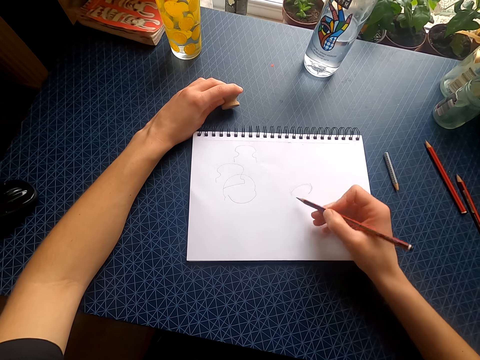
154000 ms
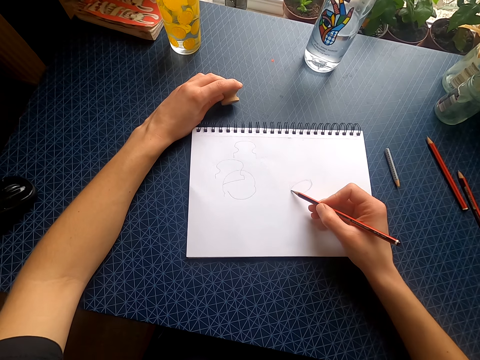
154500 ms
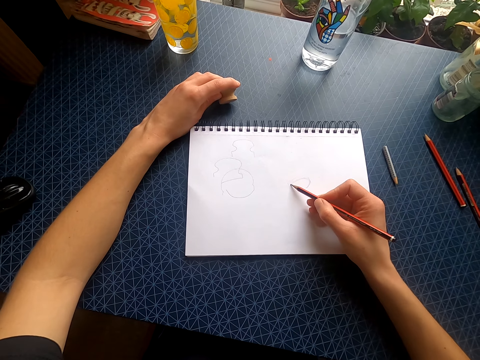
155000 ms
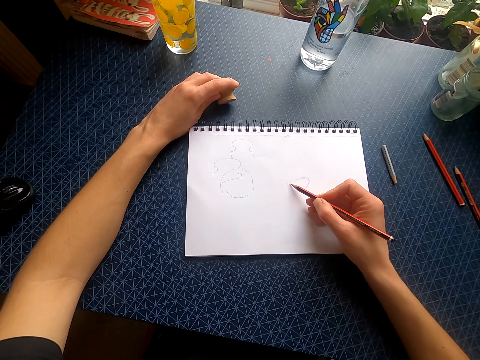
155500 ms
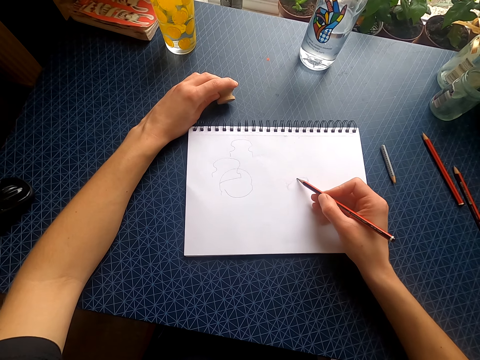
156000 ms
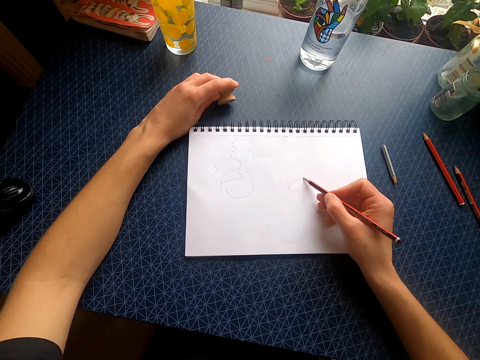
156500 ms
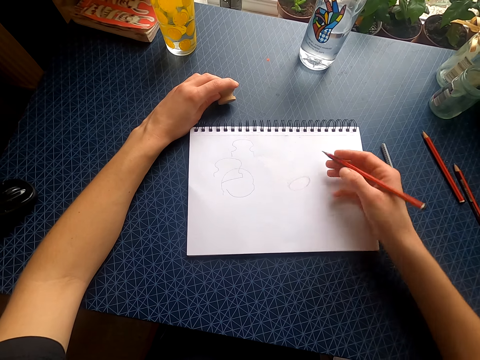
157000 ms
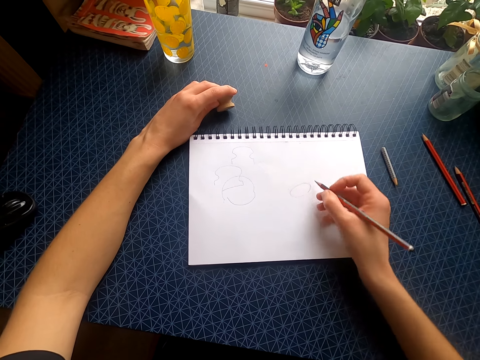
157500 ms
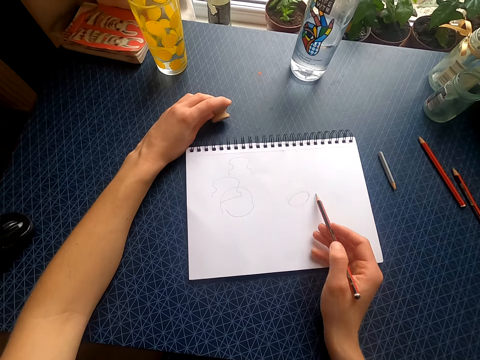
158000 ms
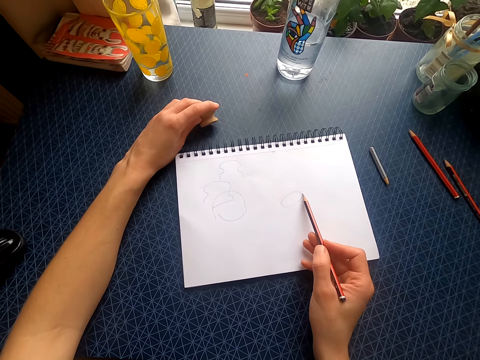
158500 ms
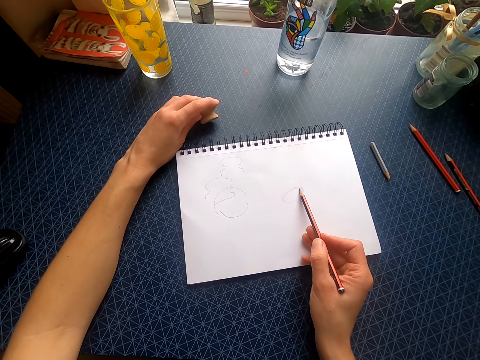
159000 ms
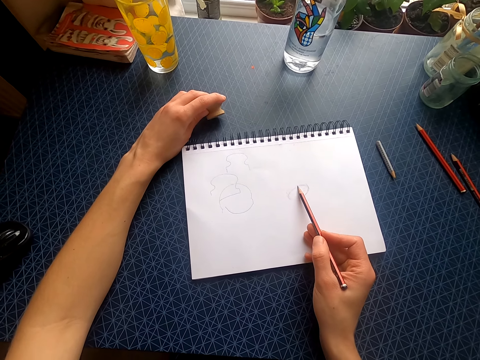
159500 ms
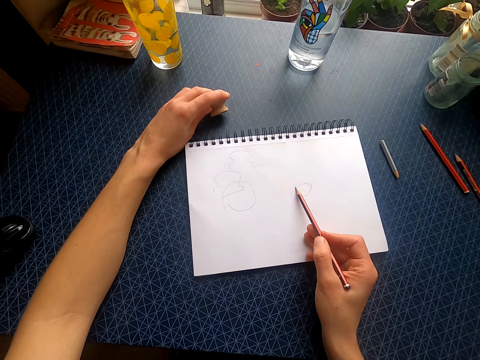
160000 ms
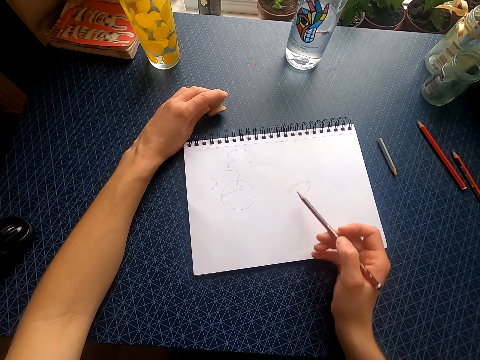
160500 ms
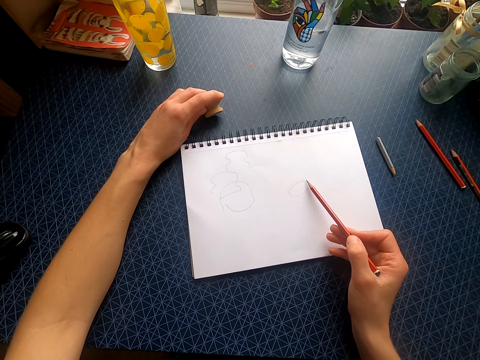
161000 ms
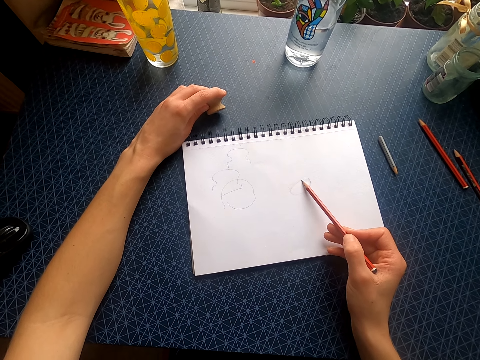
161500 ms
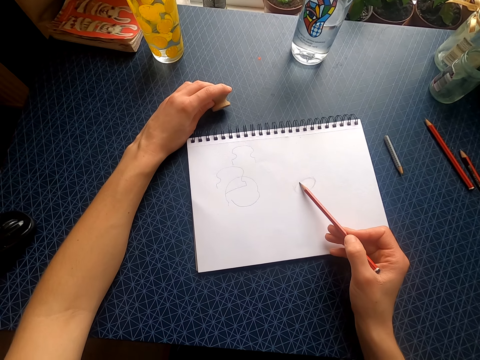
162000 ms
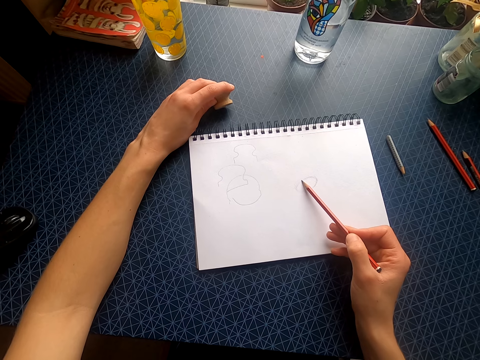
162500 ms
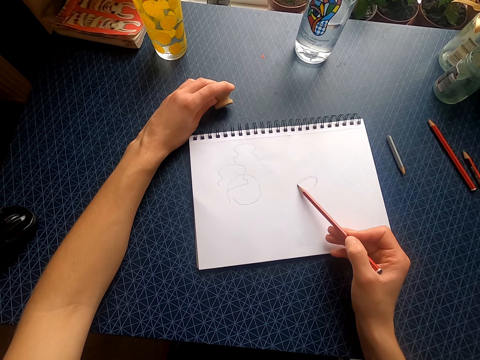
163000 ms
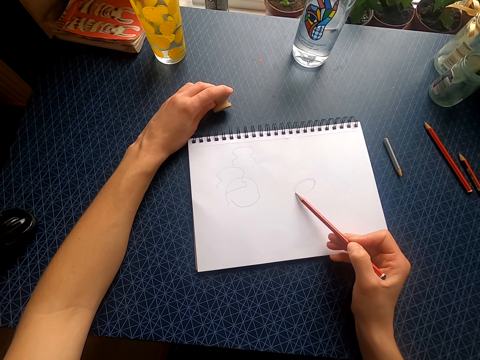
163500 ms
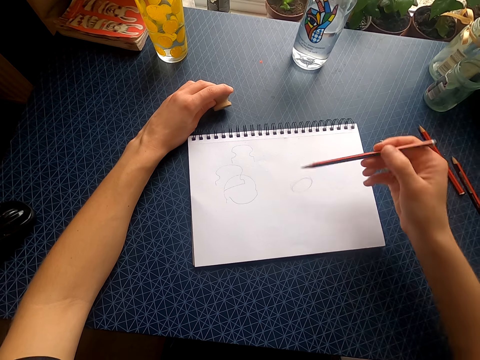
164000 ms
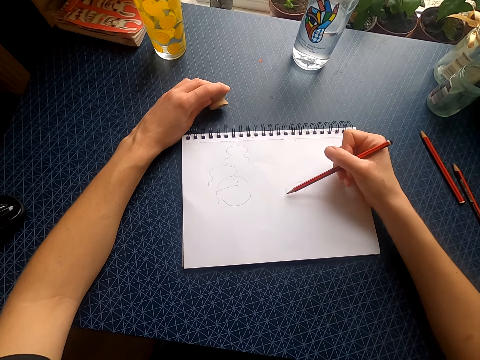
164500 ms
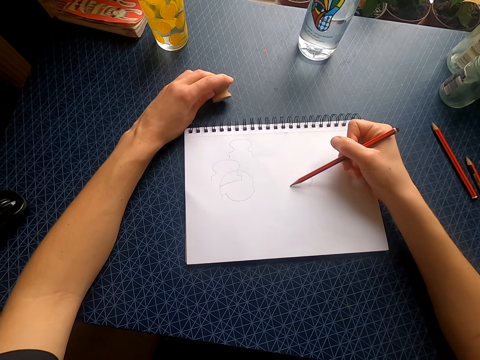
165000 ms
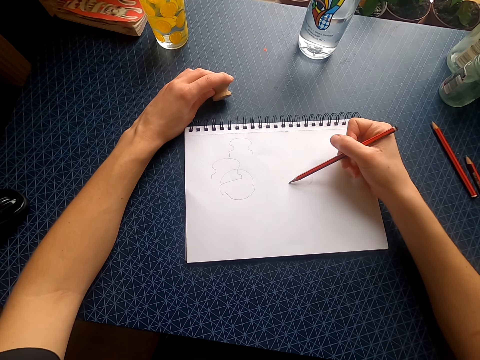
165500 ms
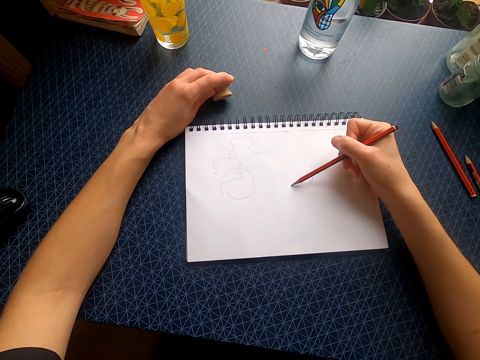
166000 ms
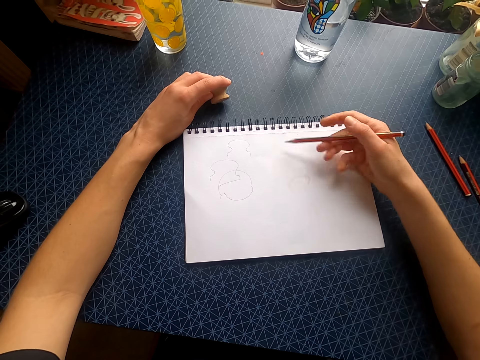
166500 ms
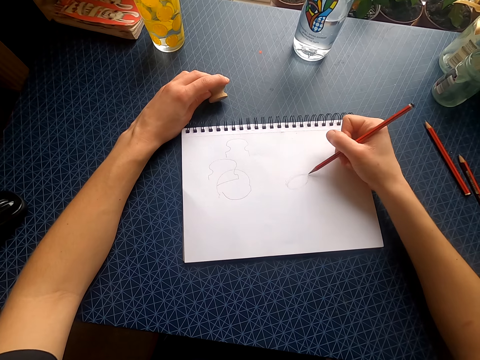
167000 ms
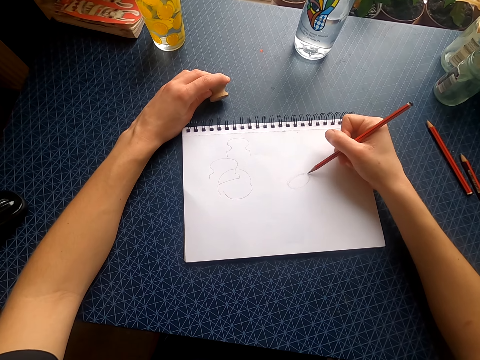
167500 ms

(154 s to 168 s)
The camera wearer lifts the right hand. They draw on the drawing book with a pencil. They move the right hand. They draw on the drawing book with the pencil. They lift the pencil. They draw on the drawing book with the pencil.

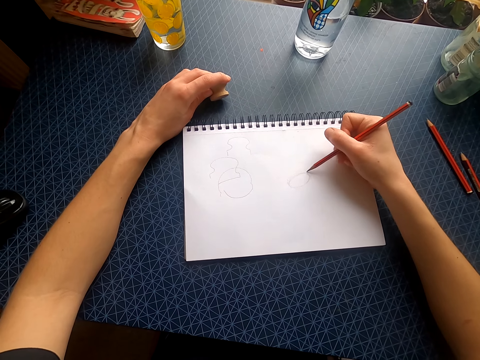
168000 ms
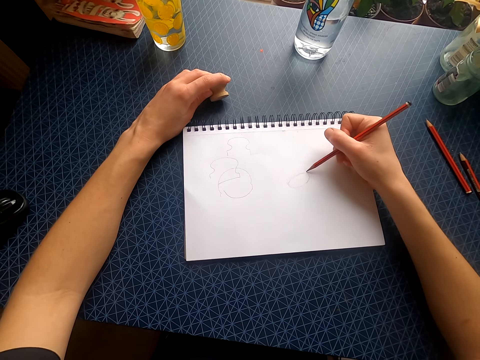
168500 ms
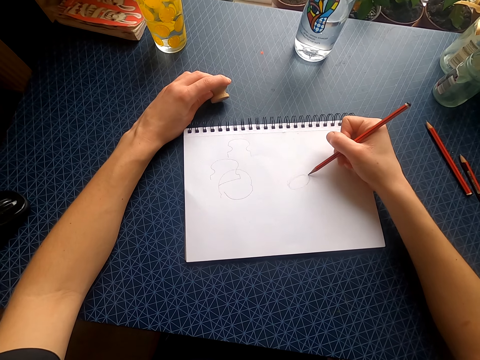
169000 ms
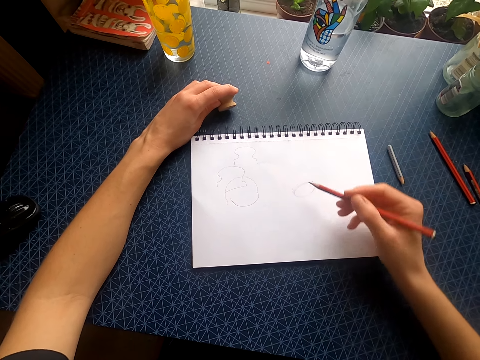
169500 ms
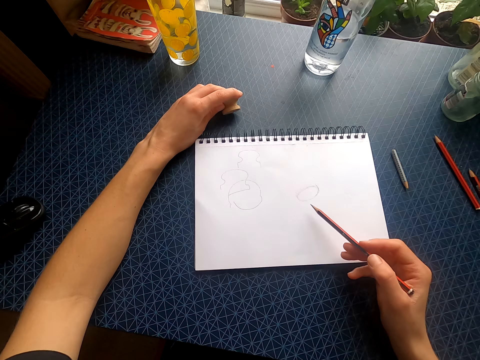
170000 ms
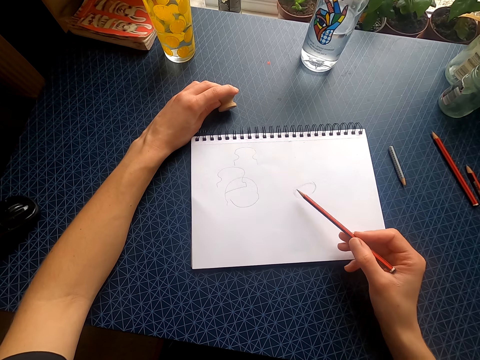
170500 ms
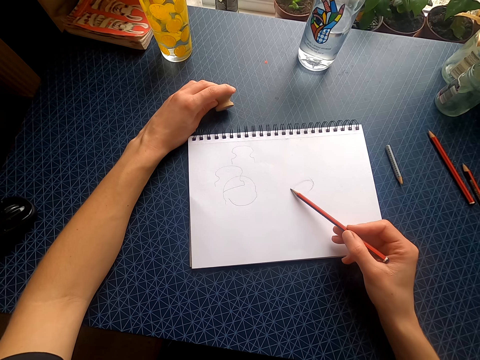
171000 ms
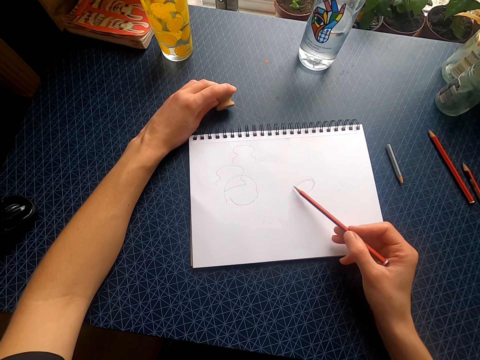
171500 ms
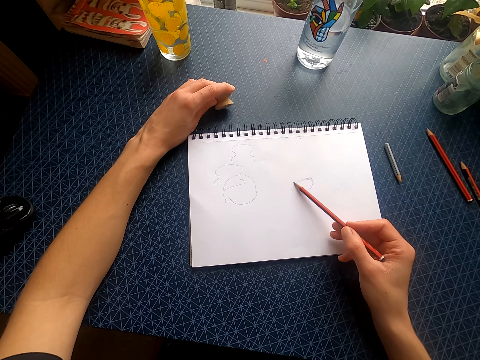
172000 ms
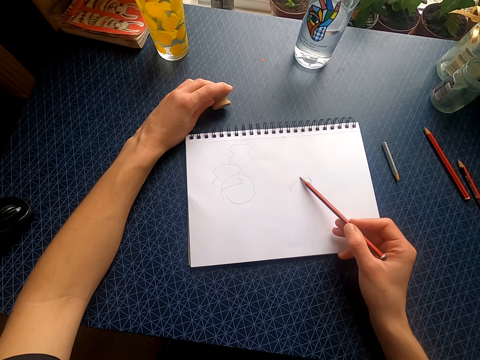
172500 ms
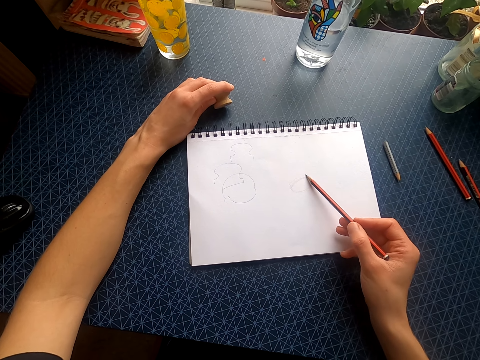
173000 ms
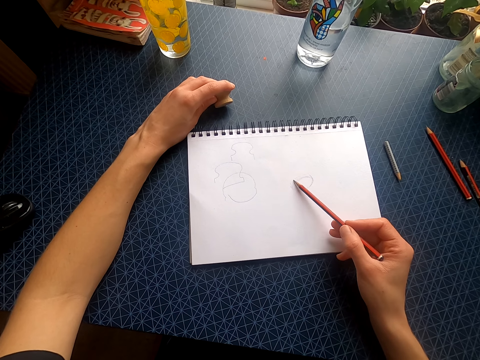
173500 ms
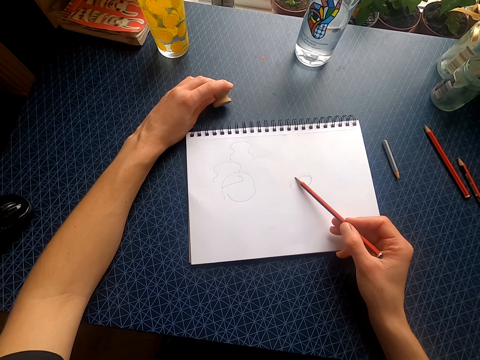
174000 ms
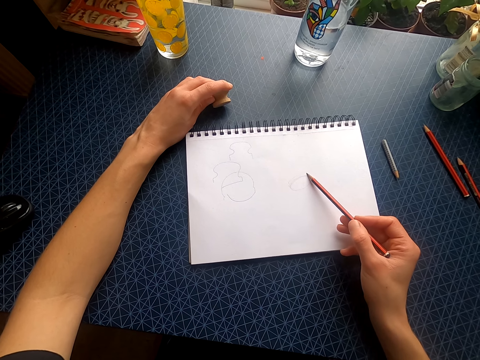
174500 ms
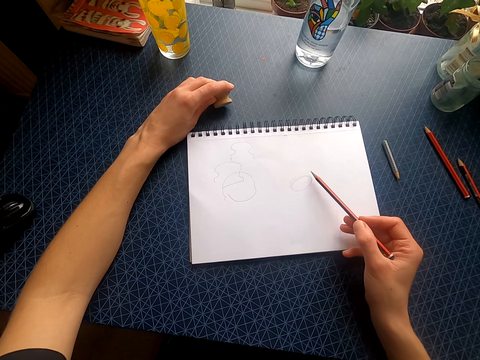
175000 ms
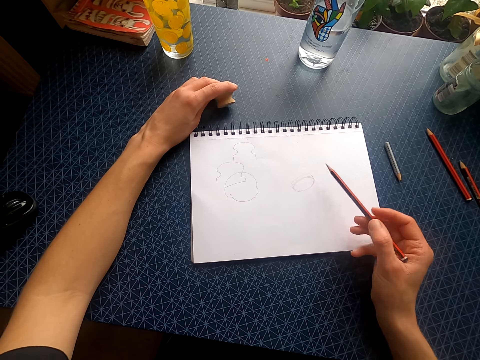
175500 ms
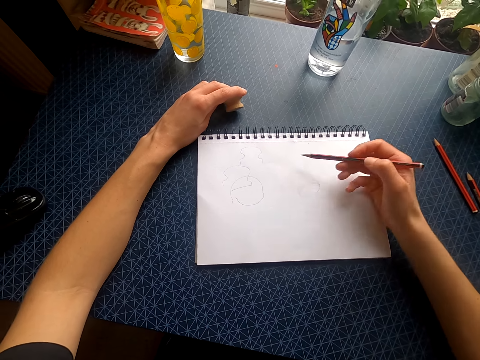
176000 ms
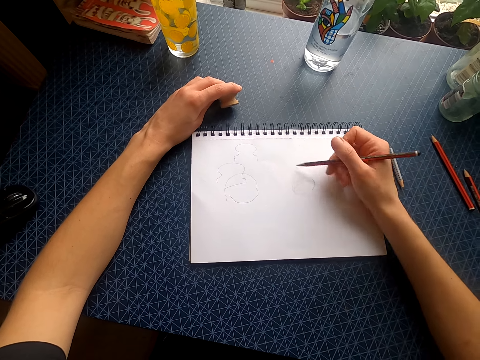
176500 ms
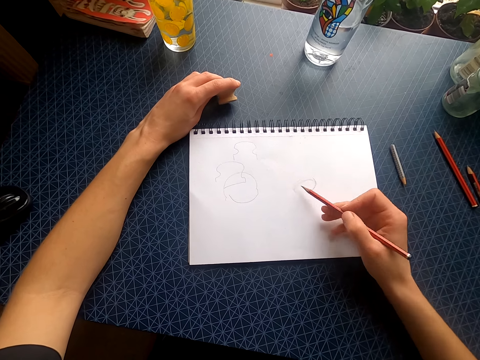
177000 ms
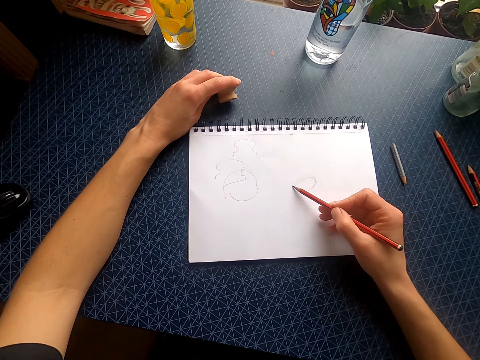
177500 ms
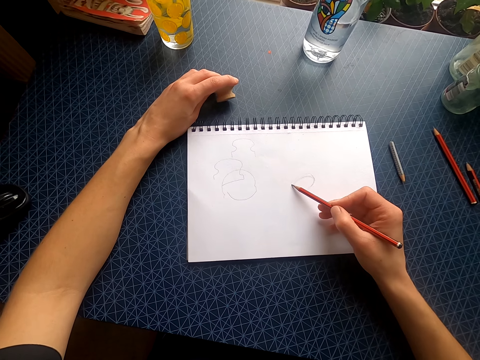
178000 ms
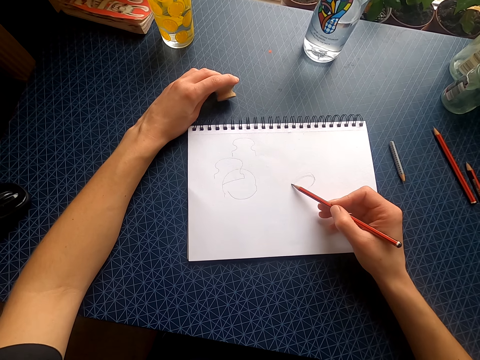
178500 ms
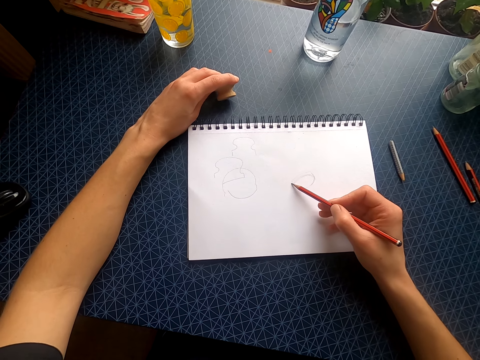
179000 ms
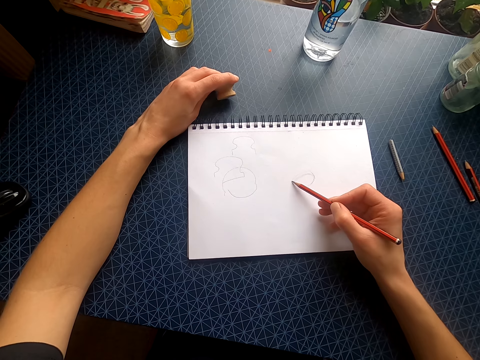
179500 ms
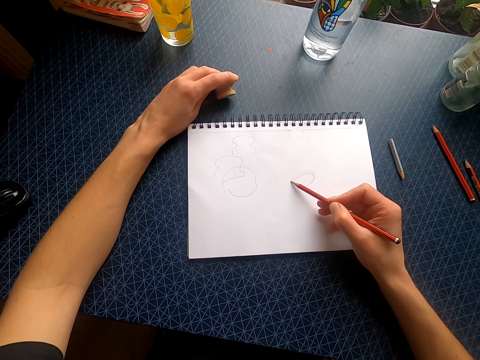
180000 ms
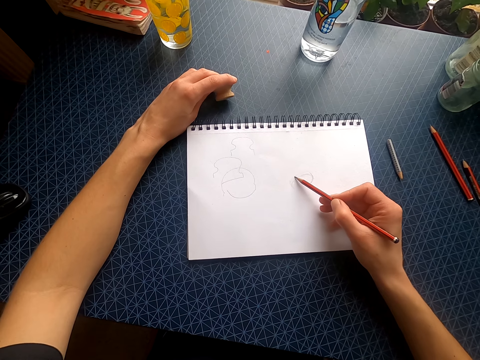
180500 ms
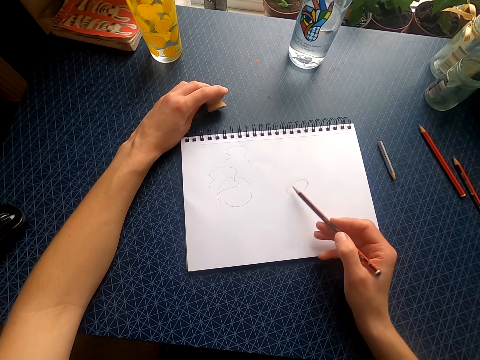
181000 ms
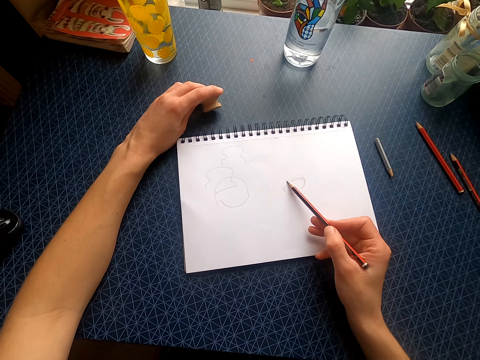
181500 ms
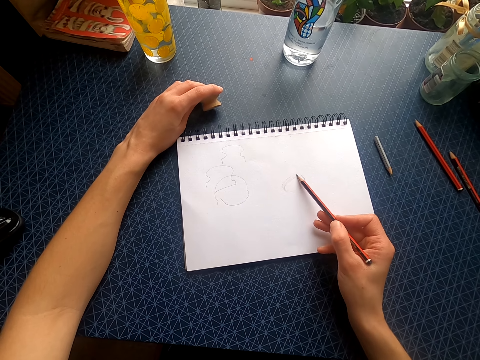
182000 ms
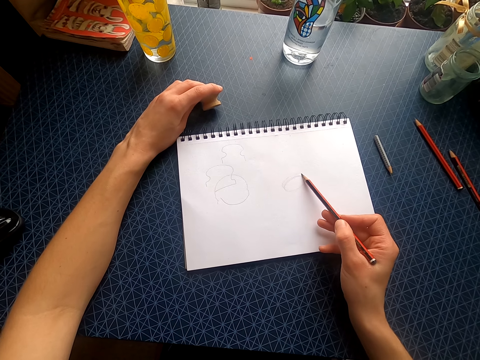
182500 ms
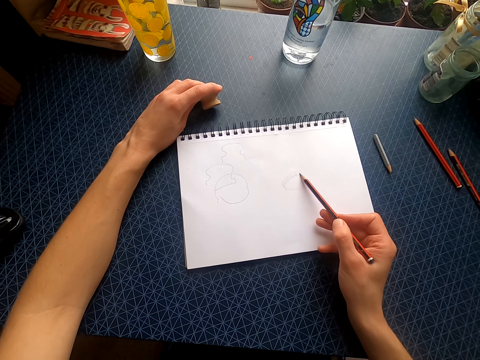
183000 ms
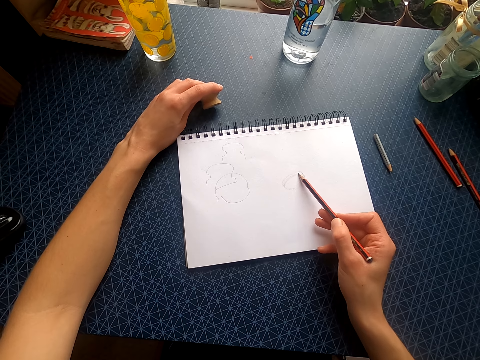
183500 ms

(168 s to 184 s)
The camera wearer lifts the pencil. They draw on the drawing book with the pencil. They lift both hands. They draw on the drawing book with the pencil. They move the pencil. They draw on the drawing book with the pencil.
